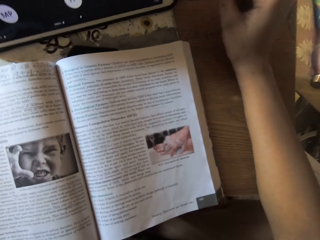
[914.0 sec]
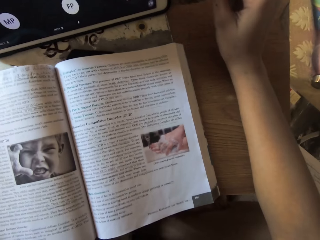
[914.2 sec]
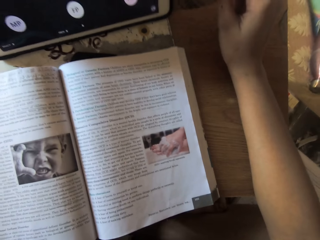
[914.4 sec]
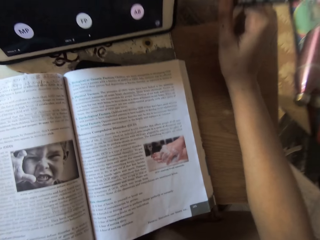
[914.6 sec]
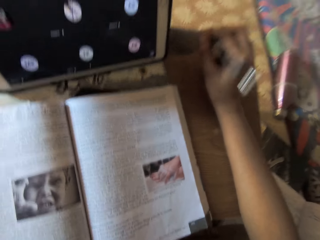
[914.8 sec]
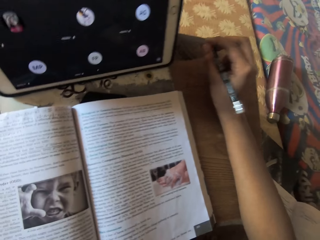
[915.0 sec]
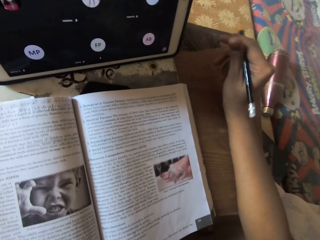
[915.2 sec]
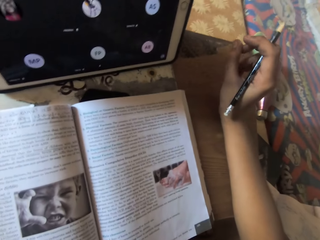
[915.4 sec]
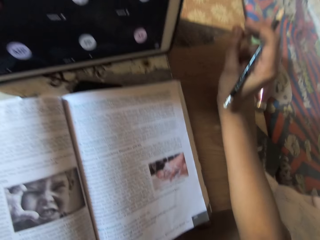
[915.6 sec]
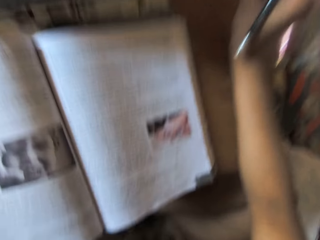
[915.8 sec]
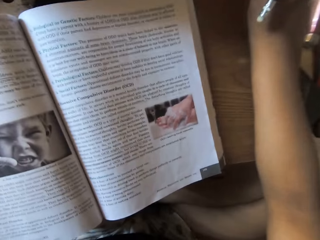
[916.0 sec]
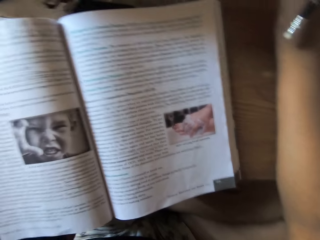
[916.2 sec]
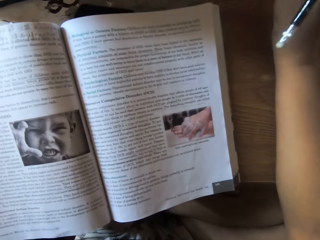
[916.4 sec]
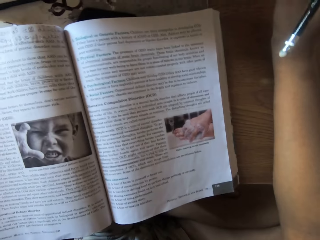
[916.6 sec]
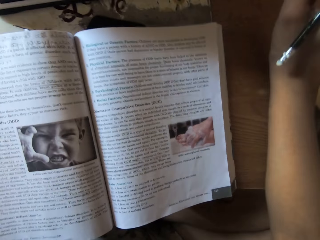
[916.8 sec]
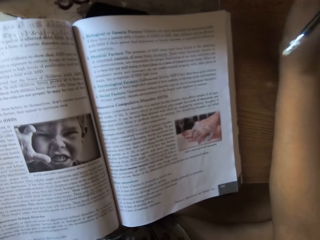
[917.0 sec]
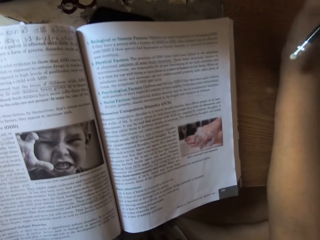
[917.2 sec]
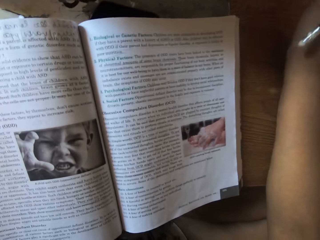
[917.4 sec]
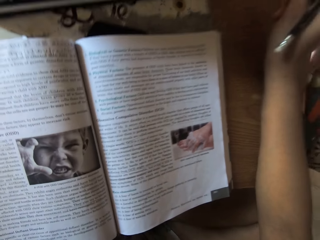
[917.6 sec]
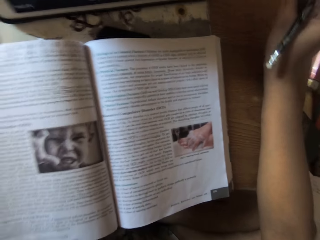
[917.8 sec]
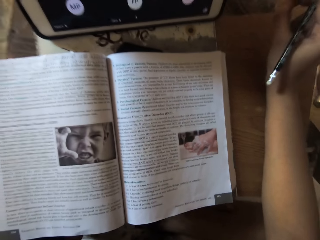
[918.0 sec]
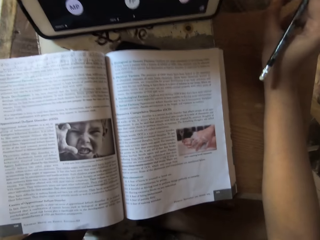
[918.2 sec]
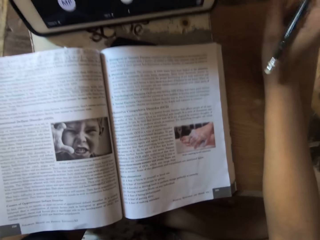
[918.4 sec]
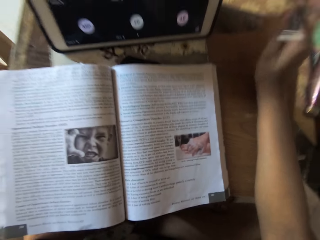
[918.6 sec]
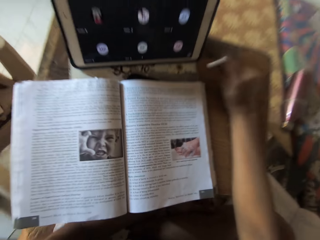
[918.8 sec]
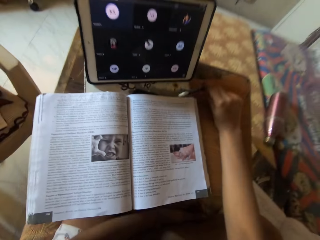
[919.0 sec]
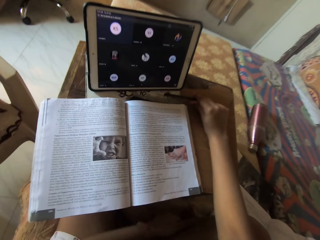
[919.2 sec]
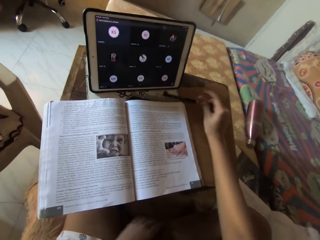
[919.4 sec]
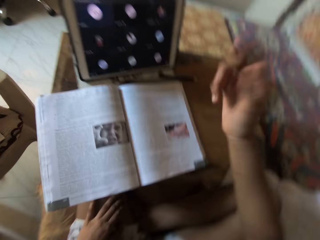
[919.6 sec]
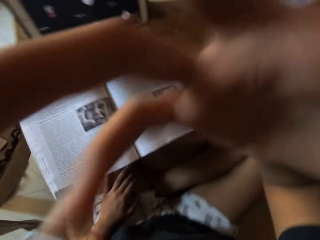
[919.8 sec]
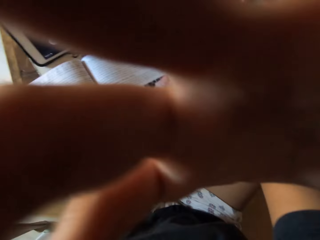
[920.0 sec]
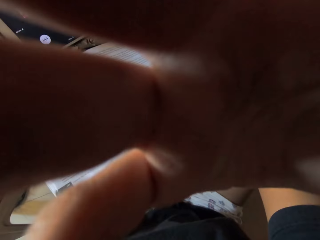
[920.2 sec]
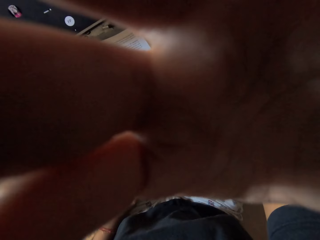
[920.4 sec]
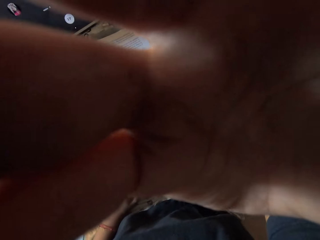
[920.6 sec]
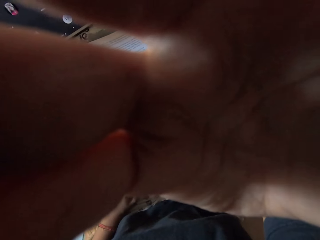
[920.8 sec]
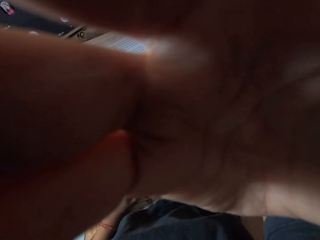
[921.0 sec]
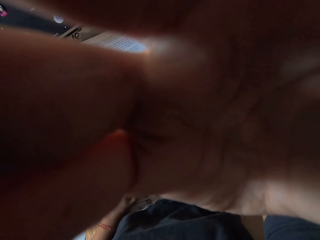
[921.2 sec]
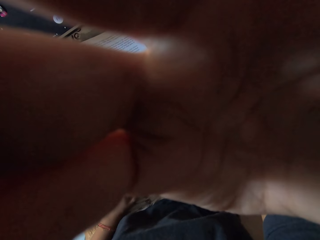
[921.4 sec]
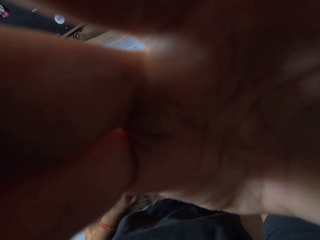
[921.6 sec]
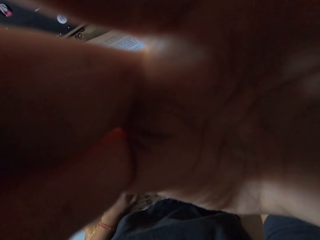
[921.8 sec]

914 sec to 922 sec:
The camera wearer picks on her nails. She places the pencil on the table with her right hand. She removes her right hand from the table. She turns off the camera.

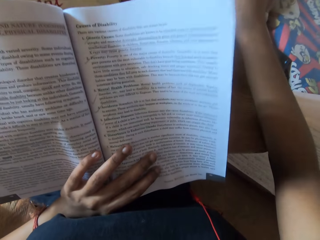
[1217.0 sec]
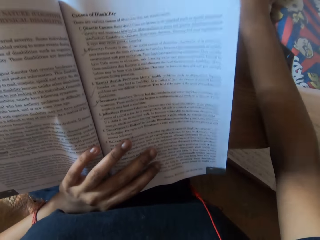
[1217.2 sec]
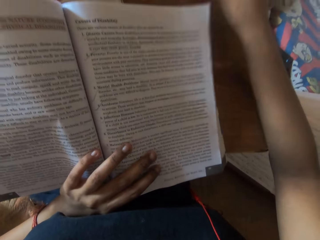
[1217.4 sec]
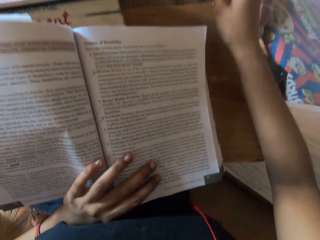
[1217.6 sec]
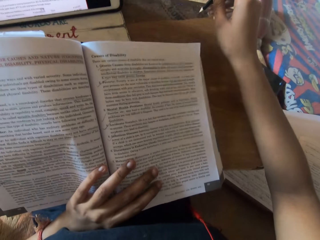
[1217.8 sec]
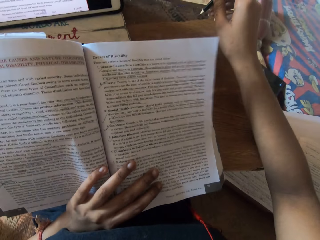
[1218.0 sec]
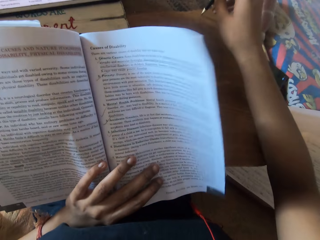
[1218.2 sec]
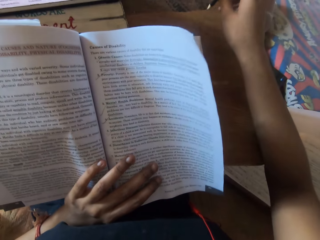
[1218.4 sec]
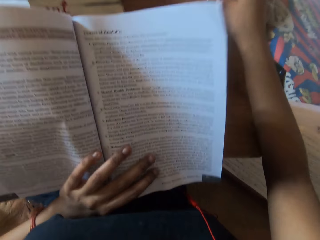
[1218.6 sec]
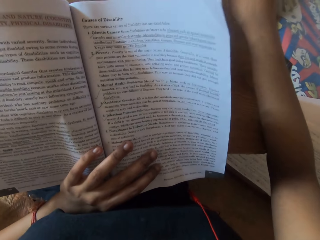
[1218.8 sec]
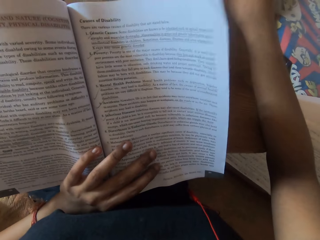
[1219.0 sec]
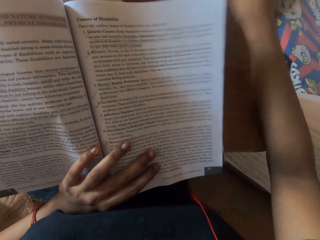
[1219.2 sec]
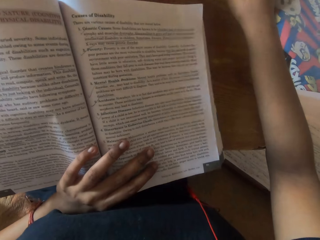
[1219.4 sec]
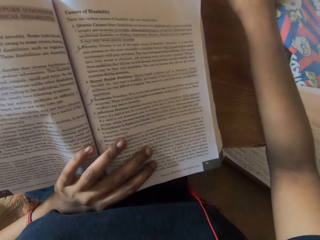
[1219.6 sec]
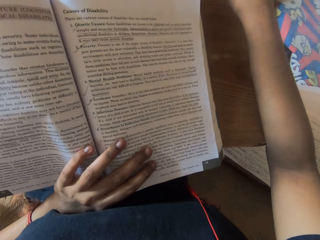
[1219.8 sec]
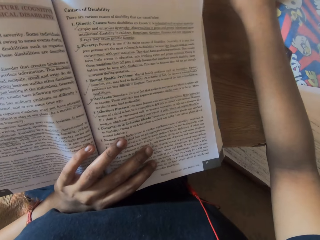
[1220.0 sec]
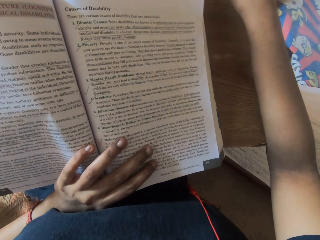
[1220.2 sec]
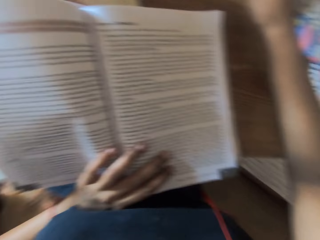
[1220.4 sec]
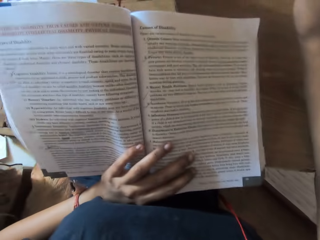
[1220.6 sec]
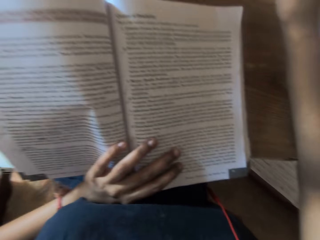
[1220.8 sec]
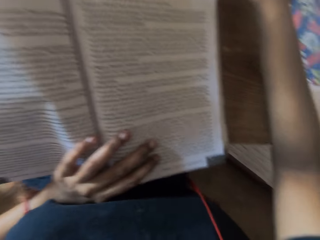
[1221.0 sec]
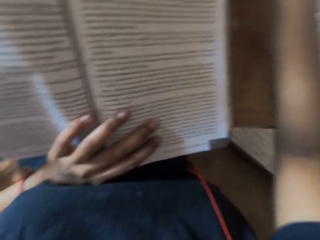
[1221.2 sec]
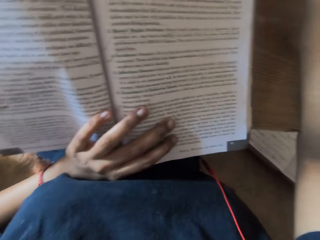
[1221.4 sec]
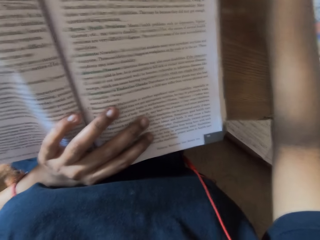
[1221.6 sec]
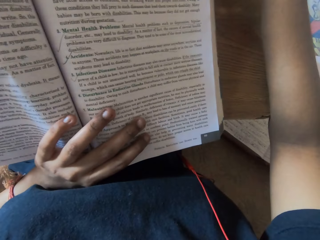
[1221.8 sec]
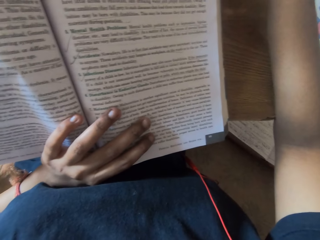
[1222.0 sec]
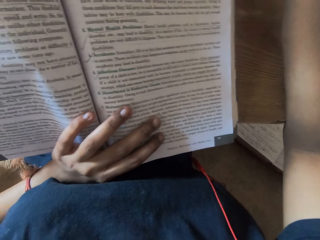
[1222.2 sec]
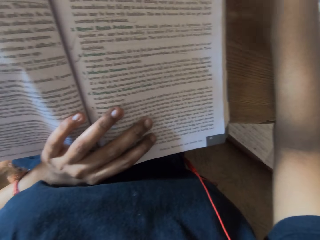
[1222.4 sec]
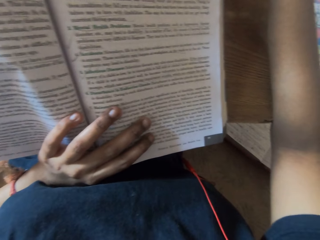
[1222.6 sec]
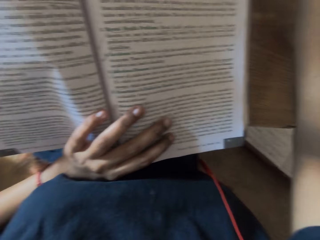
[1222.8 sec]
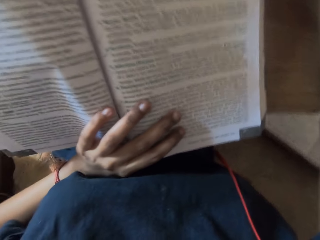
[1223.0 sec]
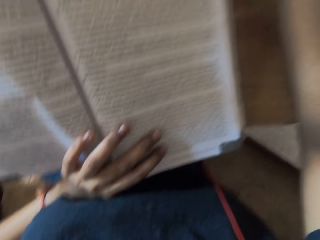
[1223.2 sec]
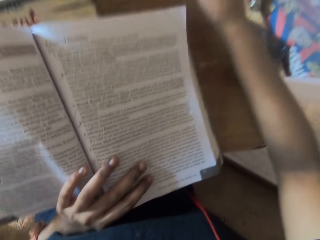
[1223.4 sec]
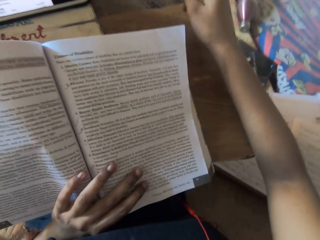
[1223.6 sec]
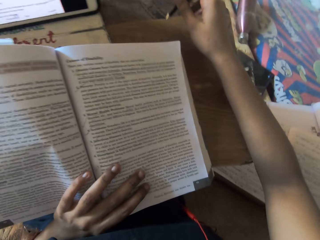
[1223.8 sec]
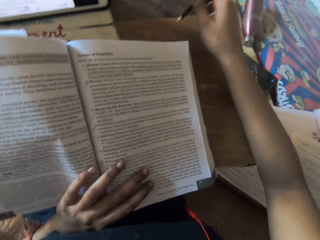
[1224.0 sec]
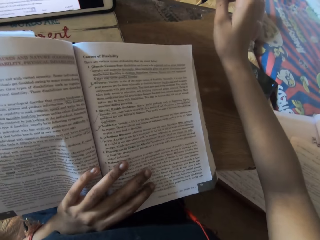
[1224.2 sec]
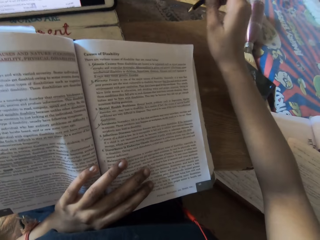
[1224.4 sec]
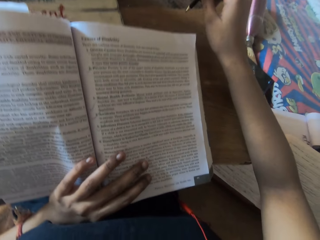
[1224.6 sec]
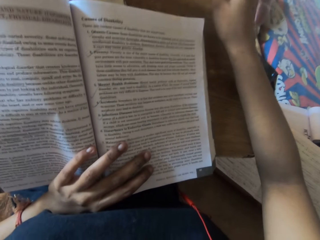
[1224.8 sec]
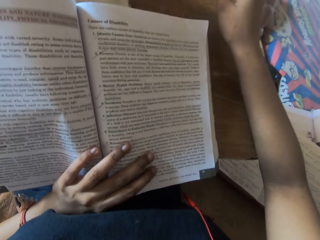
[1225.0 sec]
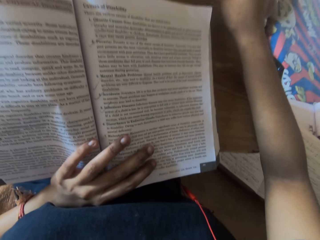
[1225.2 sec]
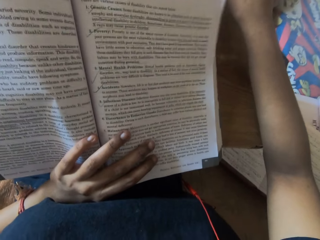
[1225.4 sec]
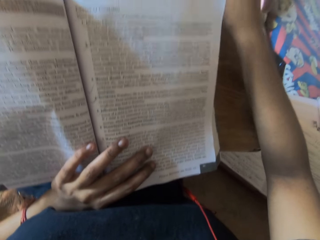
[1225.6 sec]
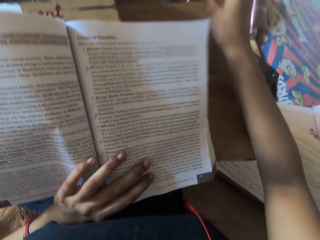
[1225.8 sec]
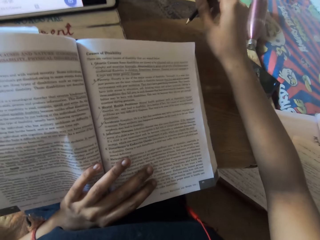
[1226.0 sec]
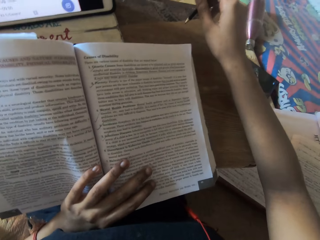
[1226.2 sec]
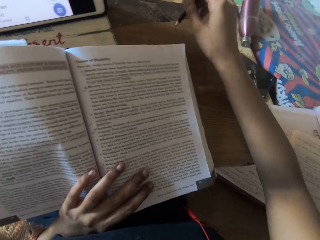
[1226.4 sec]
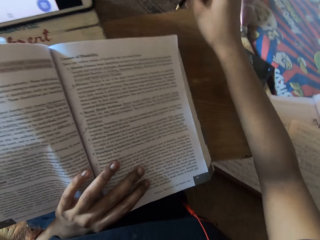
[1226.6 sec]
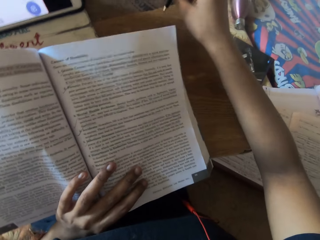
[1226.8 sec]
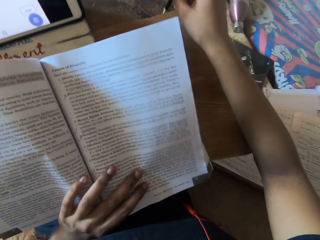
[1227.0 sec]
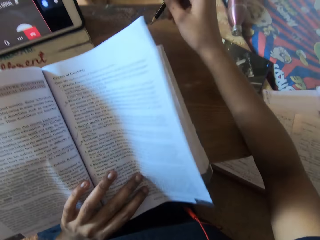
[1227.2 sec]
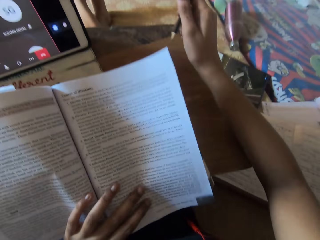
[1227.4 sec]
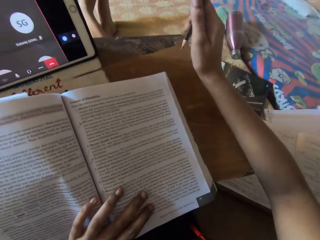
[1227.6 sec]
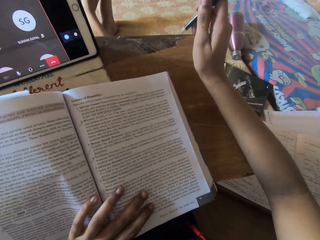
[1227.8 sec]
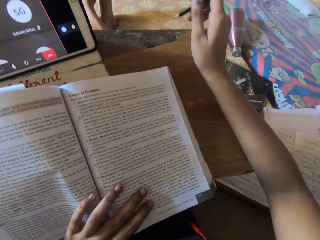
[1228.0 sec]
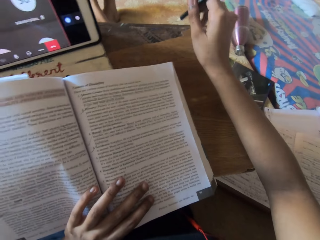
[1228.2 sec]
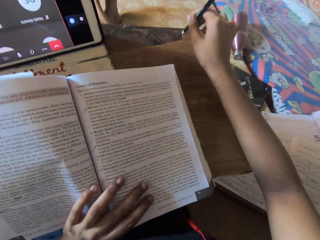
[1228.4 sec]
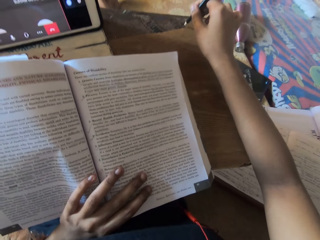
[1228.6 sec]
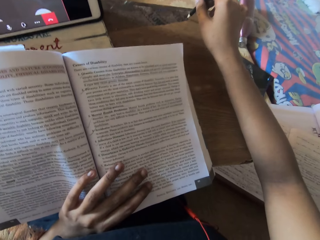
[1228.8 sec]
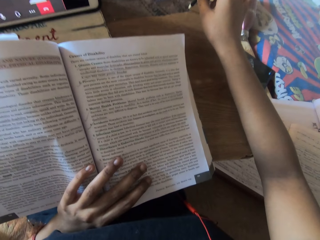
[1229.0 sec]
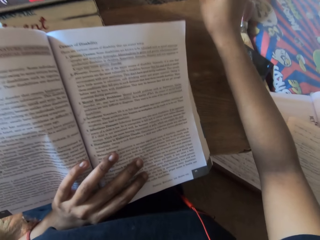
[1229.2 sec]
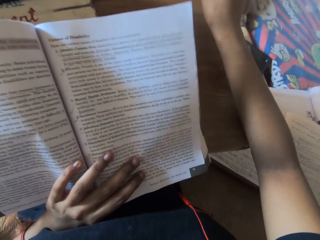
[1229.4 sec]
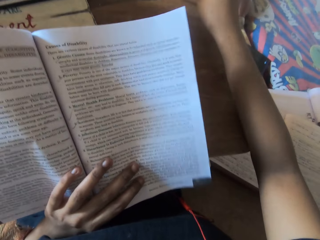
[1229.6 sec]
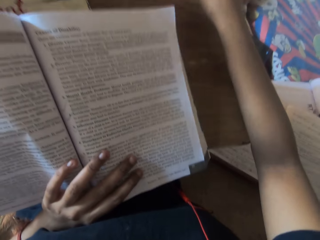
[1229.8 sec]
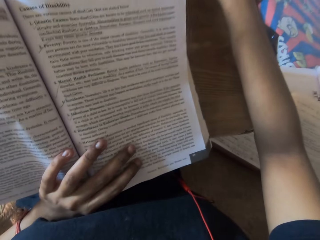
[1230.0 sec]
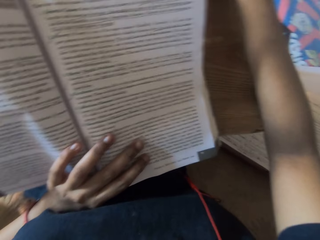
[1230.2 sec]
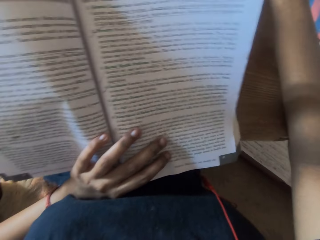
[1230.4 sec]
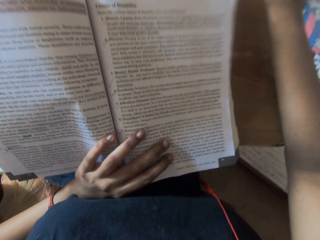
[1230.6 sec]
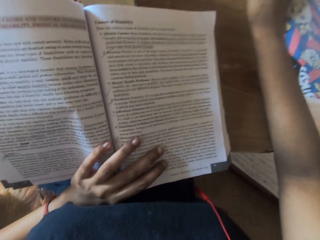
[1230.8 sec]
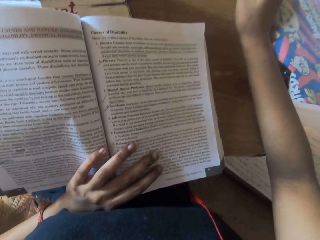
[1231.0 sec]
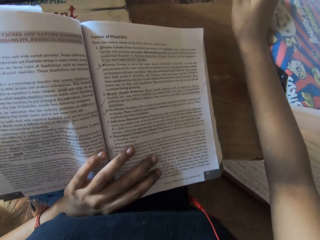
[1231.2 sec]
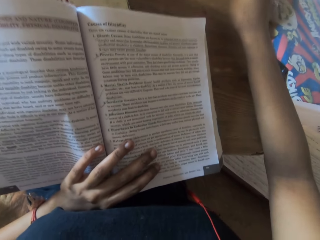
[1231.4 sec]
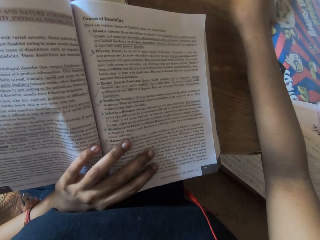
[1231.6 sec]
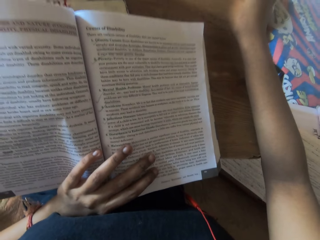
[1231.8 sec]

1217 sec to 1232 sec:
The camera wearer hits a pencil on the table with her right hand.
